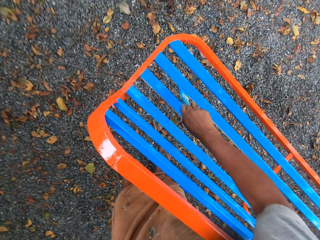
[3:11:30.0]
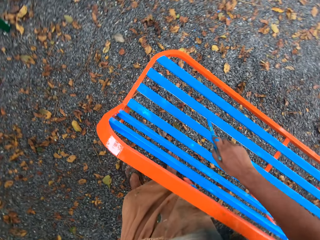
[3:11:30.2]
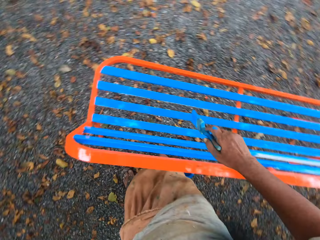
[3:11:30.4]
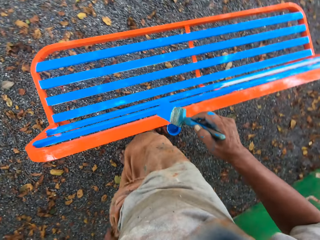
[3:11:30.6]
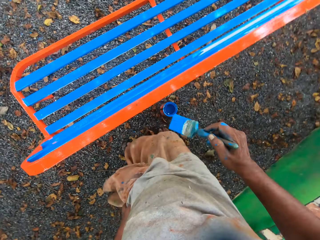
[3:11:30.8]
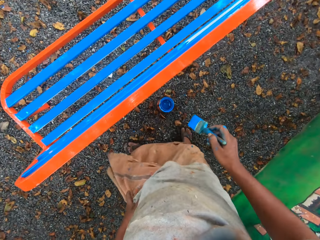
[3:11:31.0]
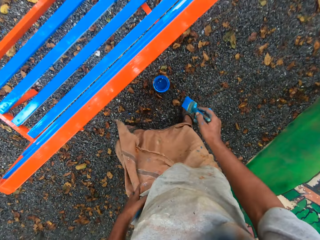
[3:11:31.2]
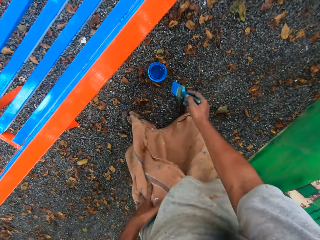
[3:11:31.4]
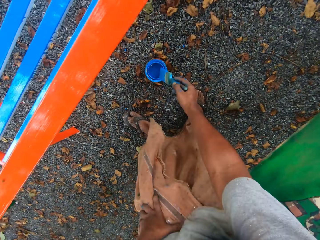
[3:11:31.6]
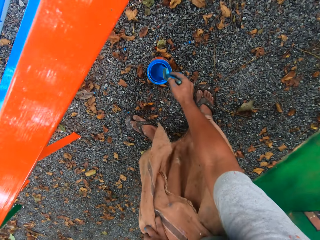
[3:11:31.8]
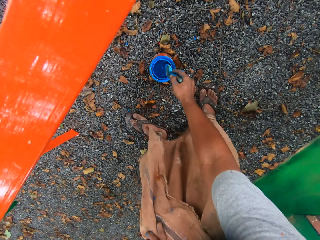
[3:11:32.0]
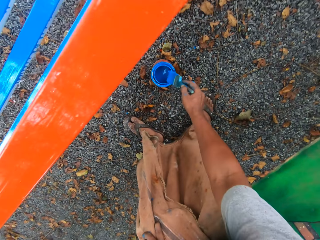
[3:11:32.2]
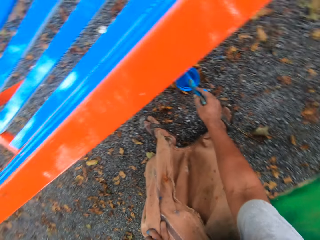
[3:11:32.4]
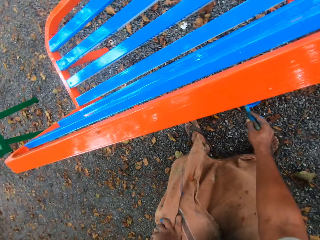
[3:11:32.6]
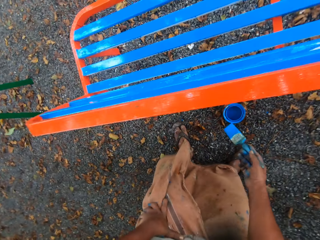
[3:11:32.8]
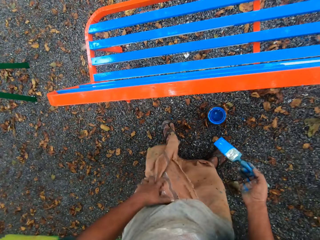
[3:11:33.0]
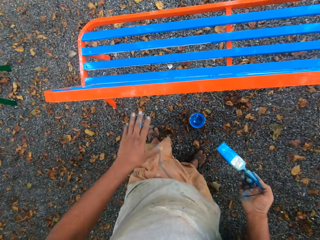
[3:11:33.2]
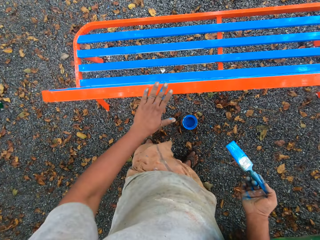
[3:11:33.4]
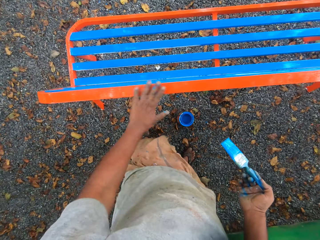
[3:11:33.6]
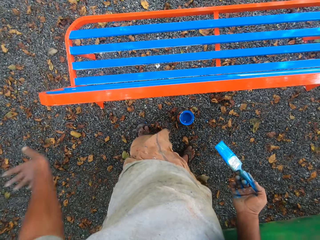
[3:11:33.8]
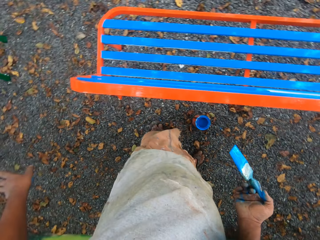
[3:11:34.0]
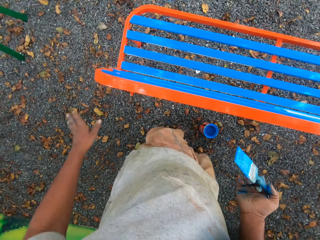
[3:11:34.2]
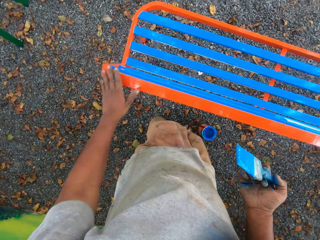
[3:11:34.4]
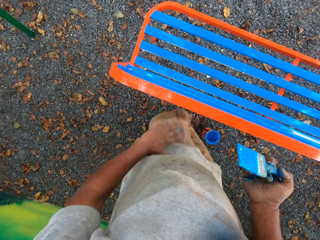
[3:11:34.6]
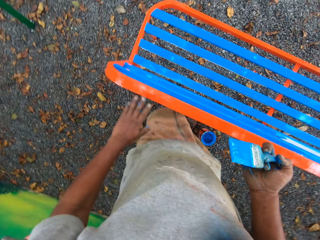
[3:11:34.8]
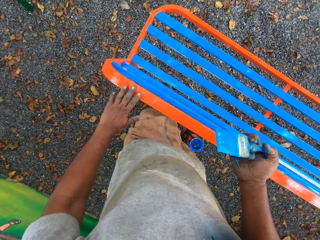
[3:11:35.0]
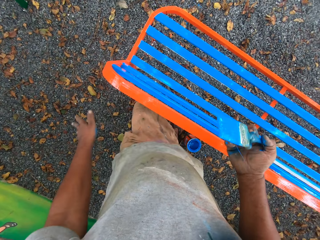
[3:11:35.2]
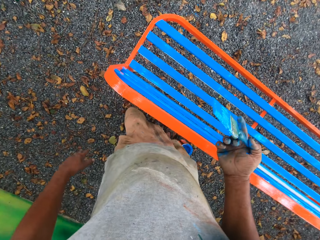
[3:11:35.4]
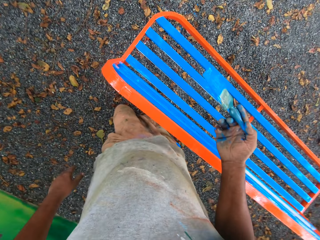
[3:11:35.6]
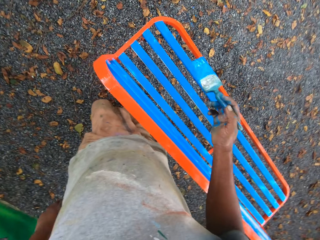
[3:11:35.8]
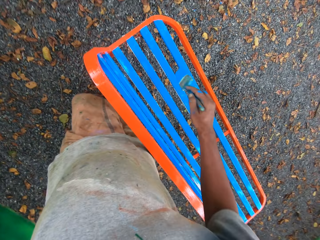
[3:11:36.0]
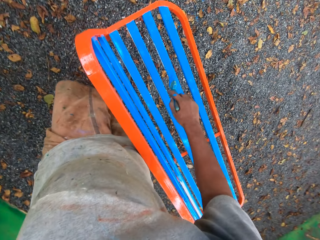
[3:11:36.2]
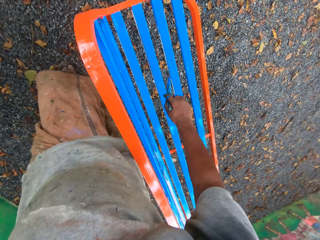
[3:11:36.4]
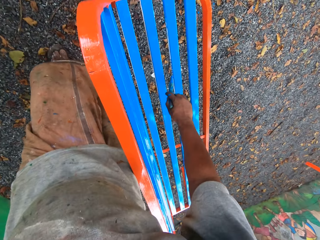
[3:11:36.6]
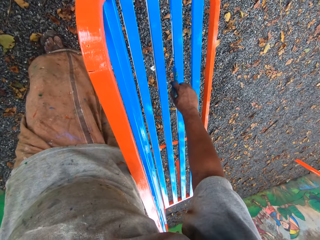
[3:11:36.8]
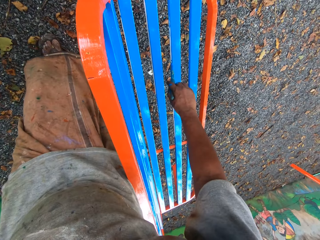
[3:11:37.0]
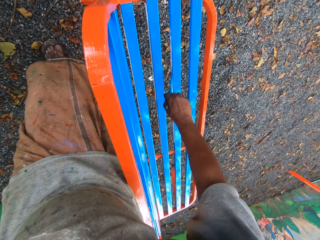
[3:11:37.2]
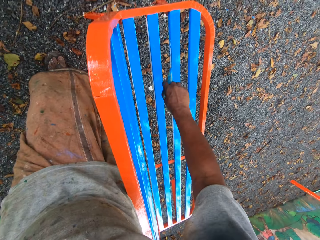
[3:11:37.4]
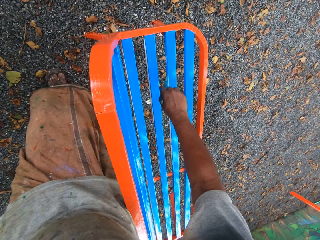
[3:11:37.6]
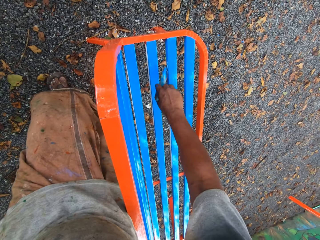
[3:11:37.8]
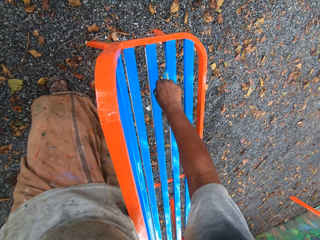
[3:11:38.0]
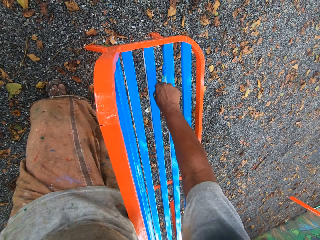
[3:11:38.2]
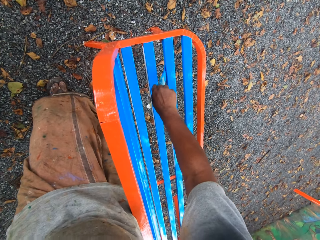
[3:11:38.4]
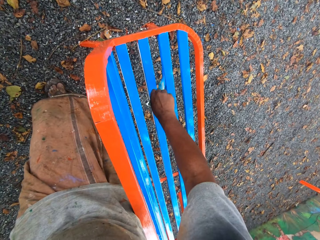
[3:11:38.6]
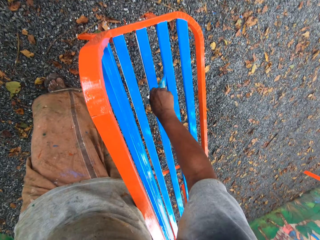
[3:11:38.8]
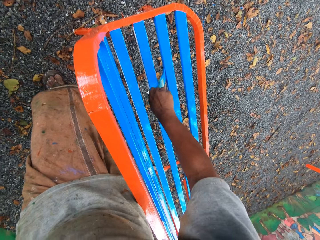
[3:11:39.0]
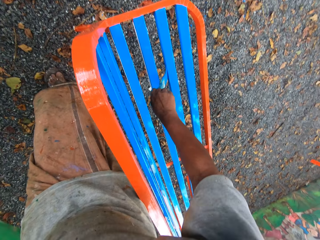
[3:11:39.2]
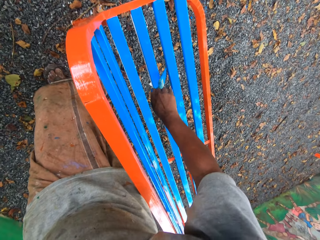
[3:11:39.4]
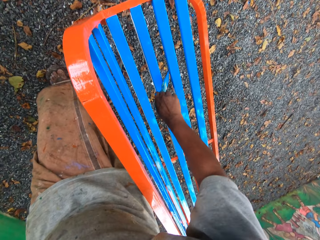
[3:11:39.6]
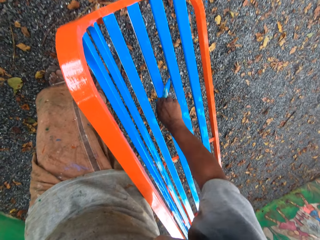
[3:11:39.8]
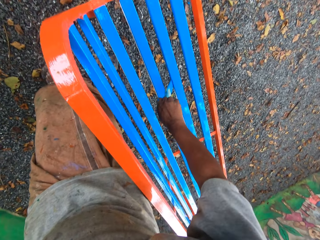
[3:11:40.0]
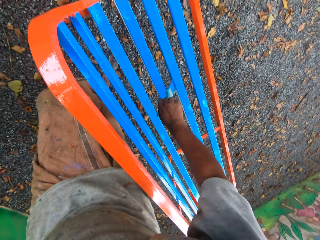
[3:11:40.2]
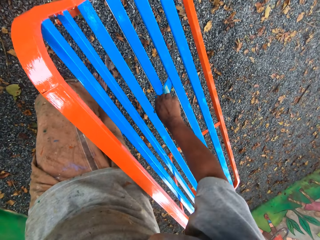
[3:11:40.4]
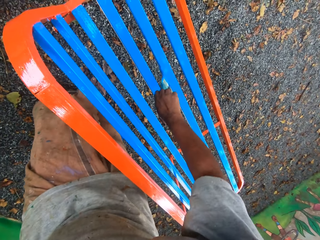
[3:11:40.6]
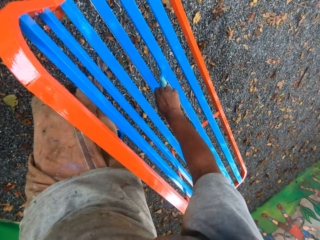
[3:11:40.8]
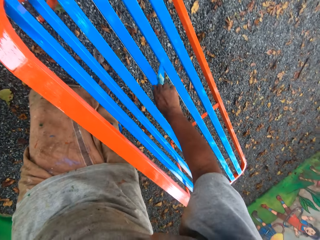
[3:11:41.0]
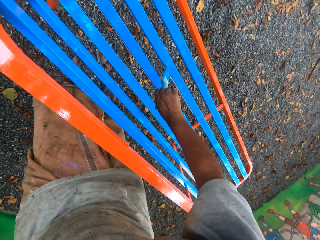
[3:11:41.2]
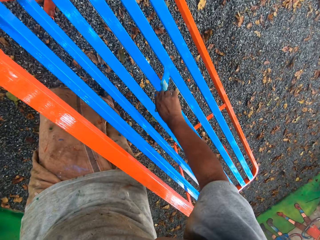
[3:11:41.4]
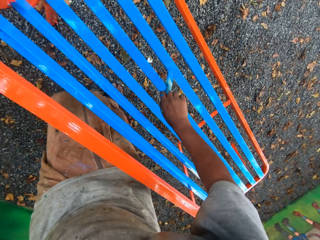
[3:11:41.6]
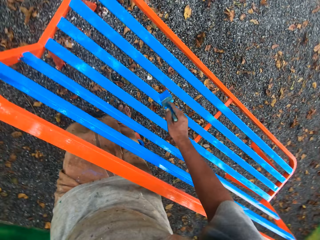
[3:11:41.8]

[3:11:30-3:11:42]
The camera wearer dips the paintbrush in his right hand in the container of paint on the floor. He cleans the paintbrush with the mouth of the paint container. He dusts off the metal bench with his left hand. He rubs his left hand on the chair. He paints the chair with the paintbrush in his right hand.

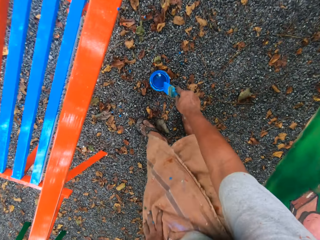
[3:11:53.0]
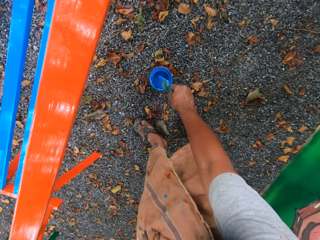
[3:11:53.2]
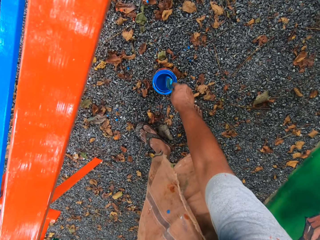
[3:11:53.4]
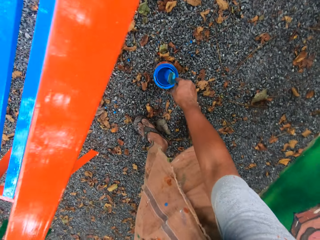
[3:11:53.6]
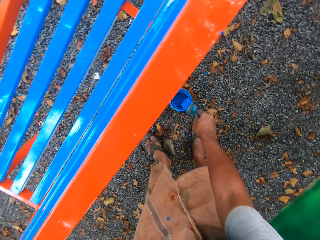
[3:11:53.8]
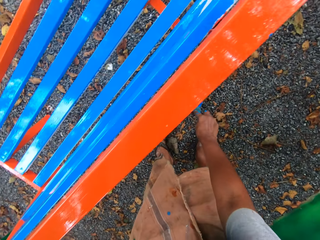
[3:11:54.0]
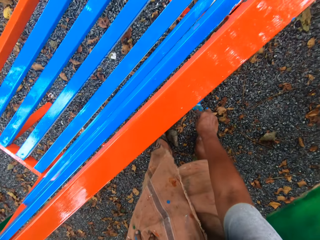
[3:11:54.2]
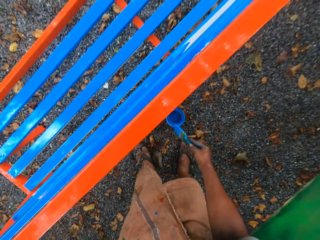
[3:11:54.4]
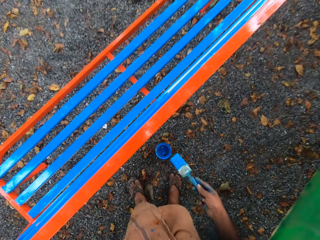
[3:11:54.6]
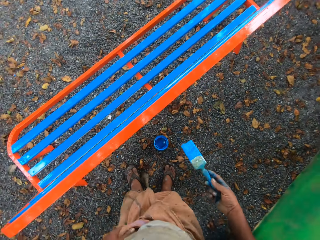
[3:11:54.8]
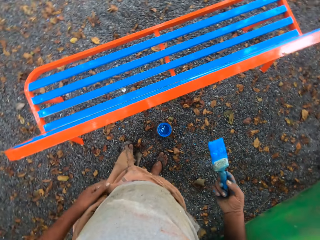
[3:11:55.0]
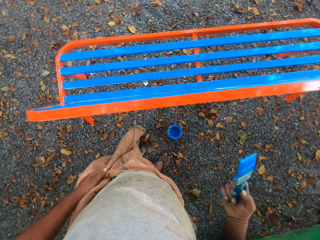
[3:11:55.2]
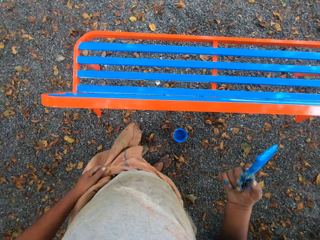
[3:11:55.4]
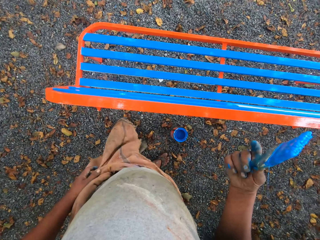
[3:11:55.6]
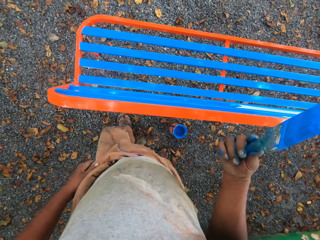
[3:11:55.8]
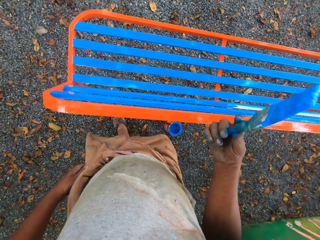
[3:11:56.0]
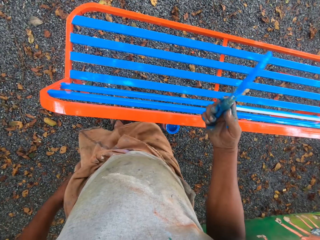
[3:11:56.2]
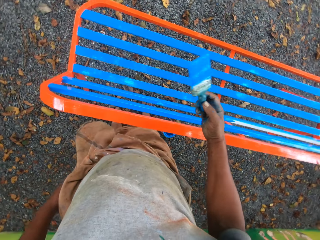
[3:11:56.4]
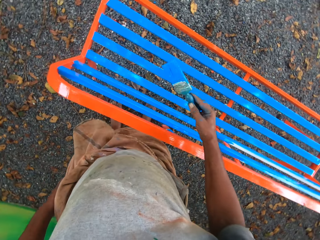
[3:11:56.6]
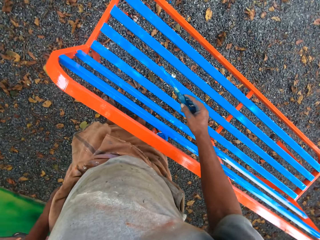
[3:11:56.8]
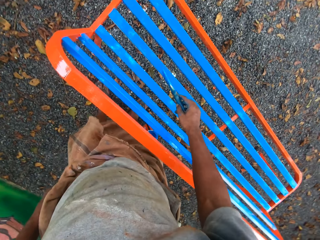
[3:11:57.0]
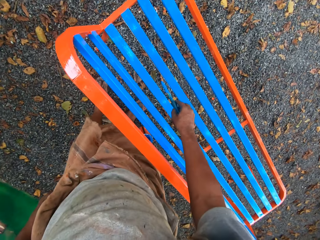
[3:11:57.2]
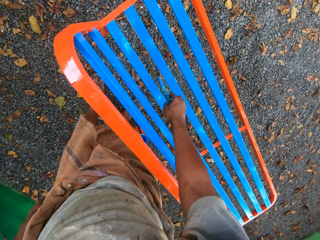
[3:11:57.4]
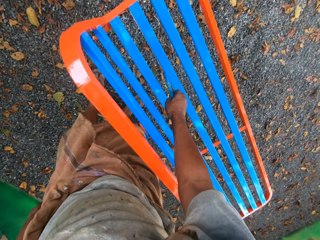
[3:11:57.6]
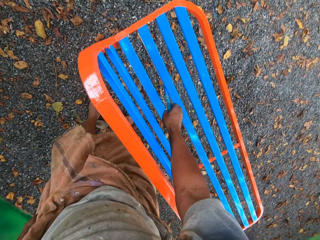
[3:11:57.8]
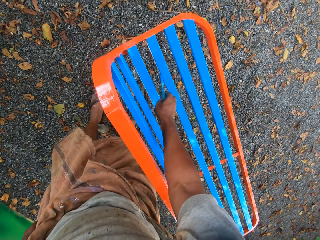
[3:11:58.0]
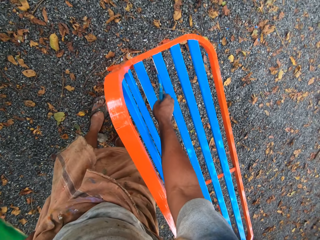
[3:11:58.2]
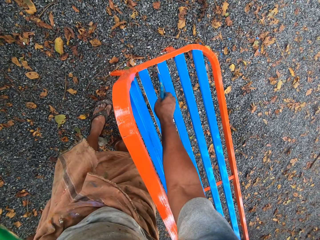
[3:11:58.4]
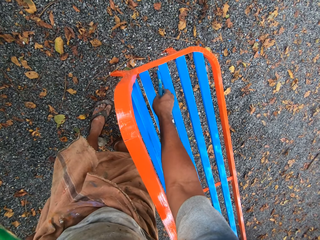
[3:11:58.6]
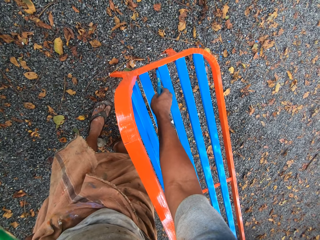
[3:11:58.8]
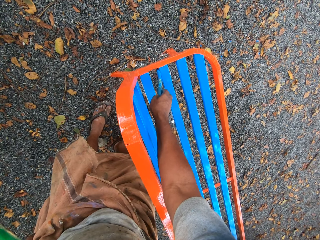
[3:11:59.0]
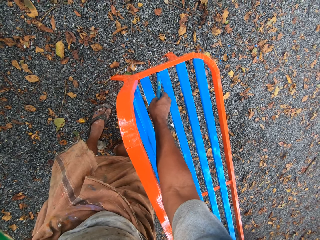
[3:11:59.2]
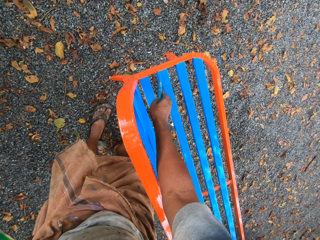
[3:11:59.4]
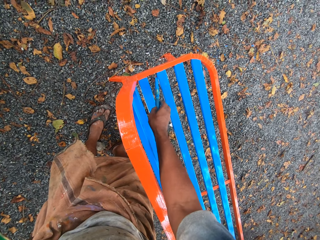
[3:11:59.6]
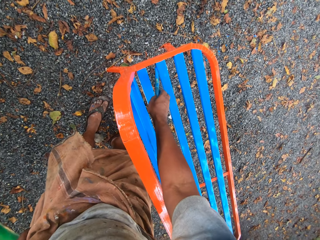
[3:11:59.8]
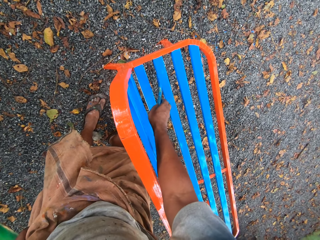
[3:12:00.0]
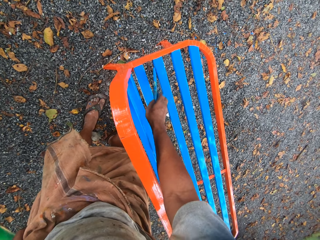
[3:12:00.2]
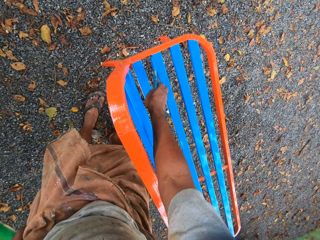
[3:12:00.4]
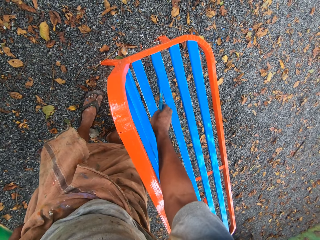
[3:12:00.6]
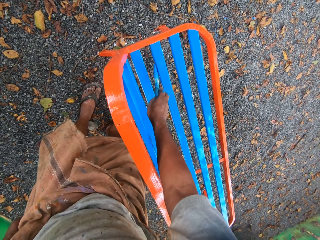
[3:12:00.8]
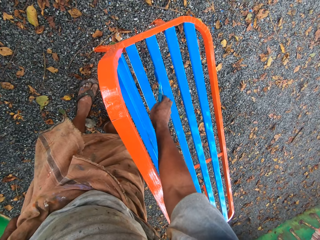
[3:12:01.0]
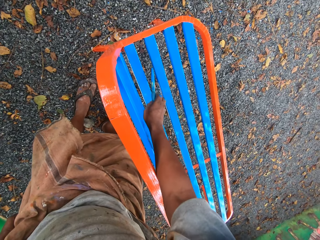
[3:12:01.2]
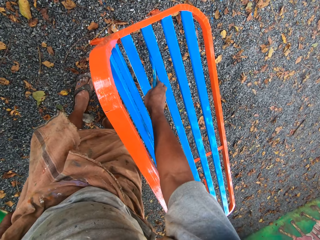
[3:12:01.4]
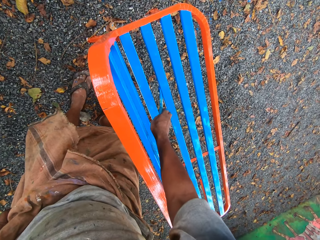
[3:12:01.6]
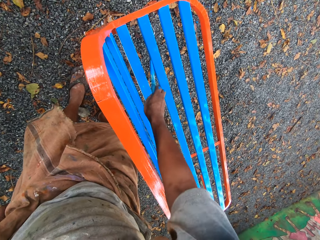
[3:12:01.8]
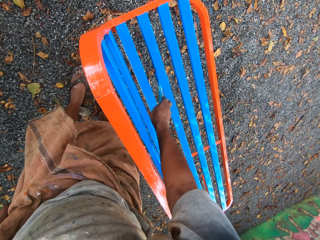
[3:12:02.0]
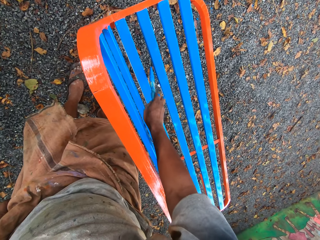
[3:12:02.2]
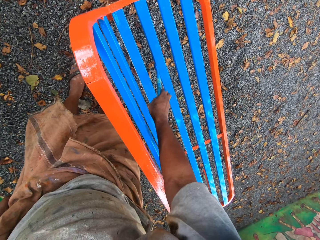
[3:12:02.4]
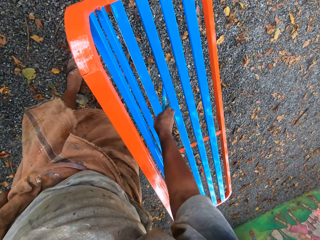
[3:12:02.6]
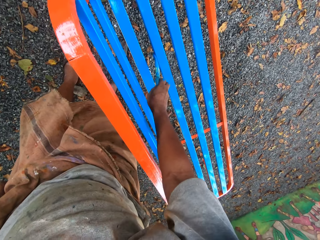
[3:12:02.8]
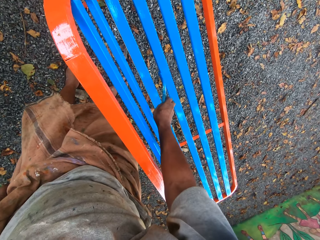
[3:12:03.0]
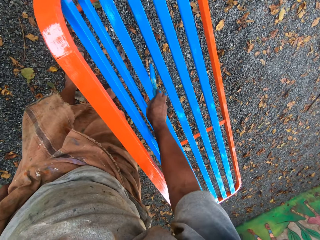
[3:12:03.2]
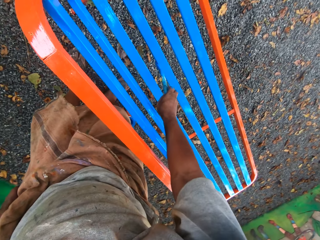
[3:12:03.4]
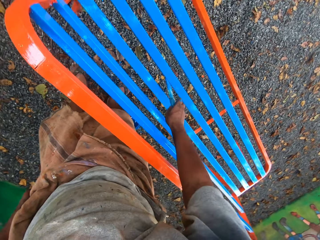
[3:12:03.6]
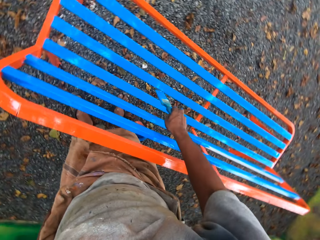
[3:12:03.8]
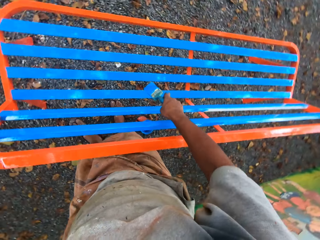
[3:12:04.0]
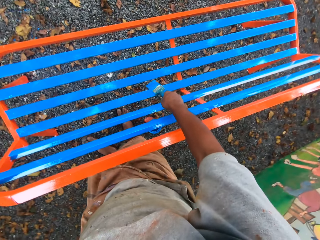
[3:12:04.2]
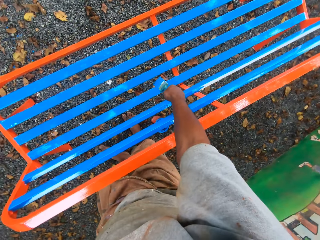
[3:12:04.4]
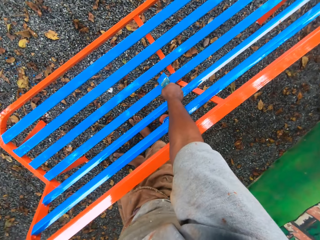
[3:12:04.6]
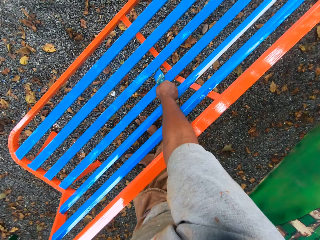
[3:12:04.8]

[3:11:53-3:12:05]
The camera wearer dips the paintbrush in his right hand in the container of paint on the floor. He cleans the paintbrush with the mouth of the paint container. He paints the chair with the paintbrush in his right hand.
